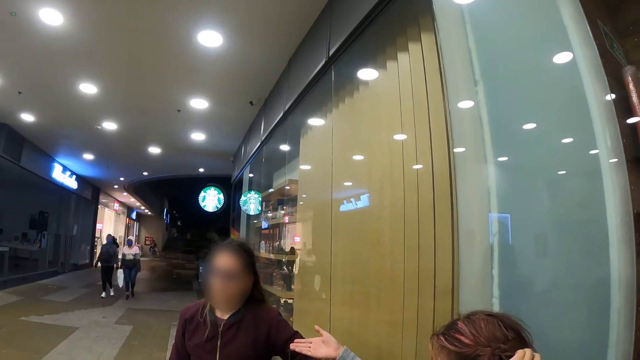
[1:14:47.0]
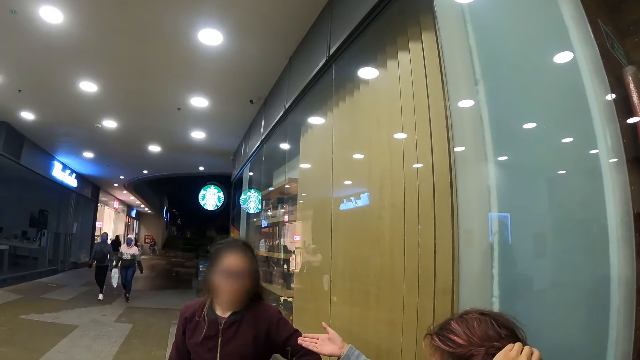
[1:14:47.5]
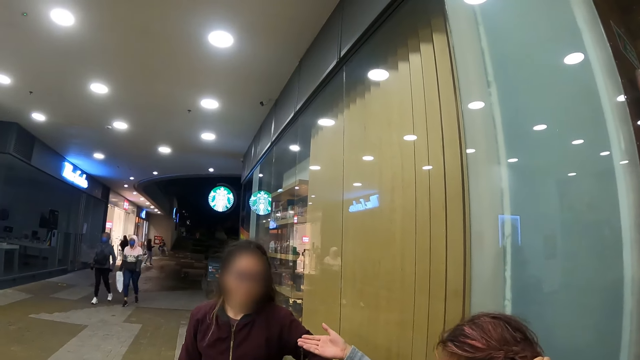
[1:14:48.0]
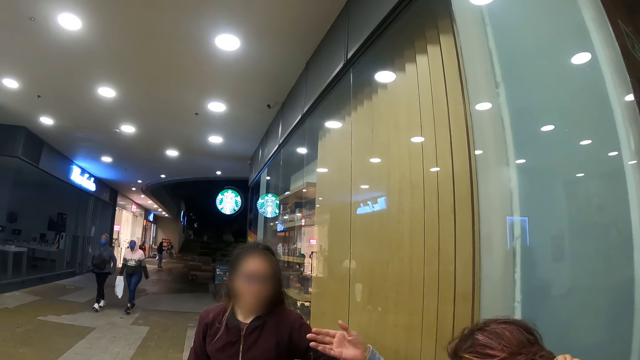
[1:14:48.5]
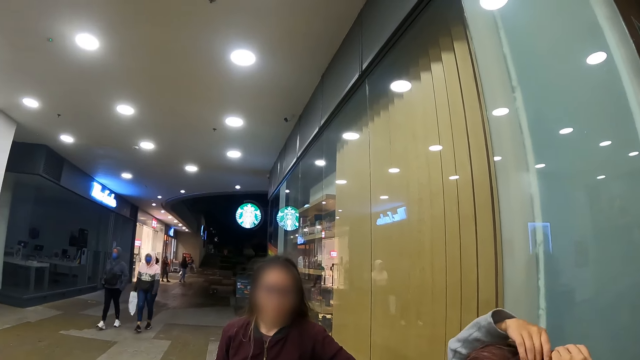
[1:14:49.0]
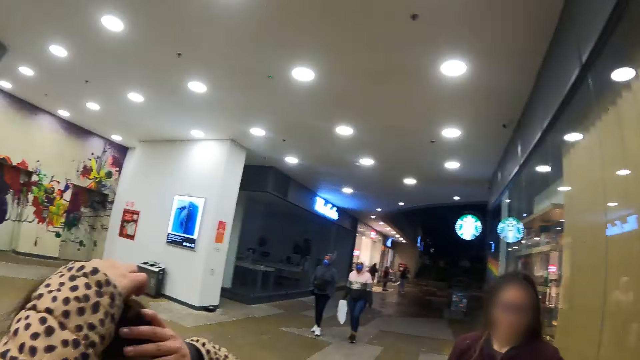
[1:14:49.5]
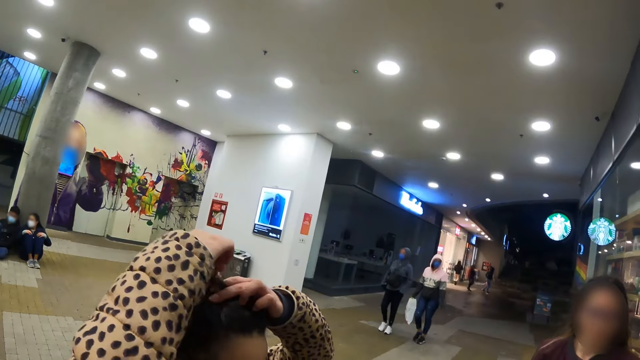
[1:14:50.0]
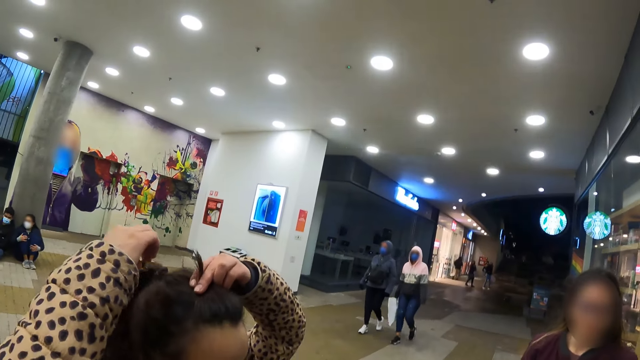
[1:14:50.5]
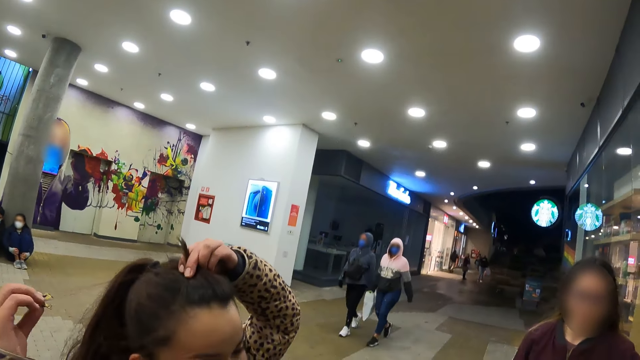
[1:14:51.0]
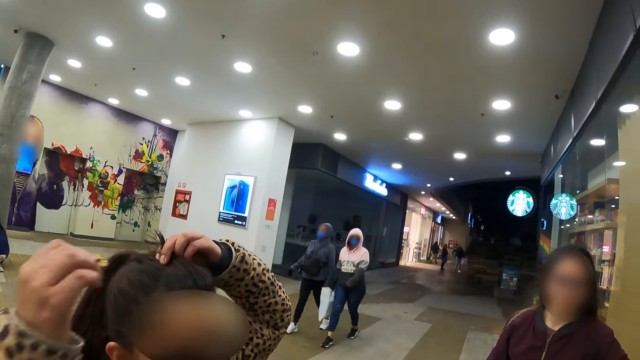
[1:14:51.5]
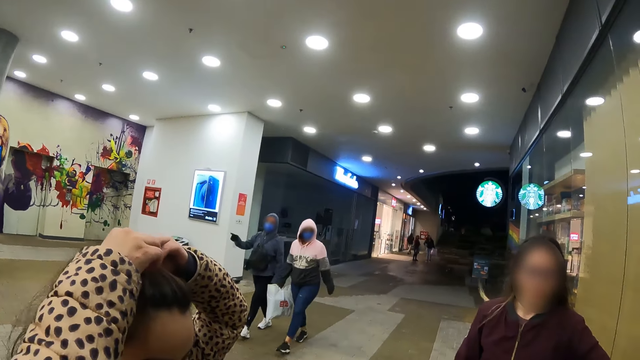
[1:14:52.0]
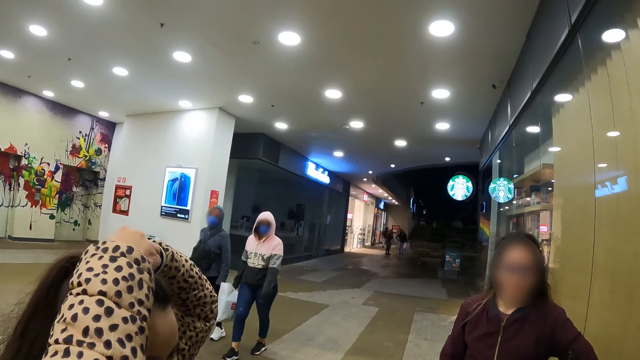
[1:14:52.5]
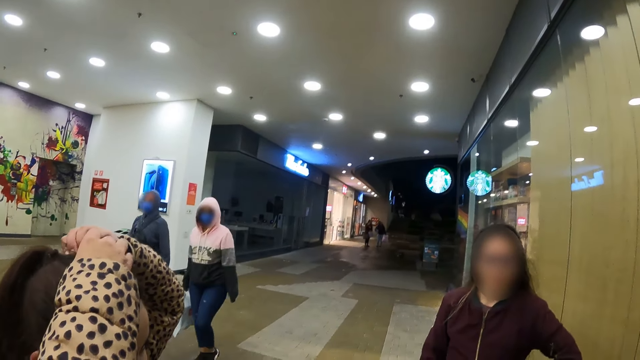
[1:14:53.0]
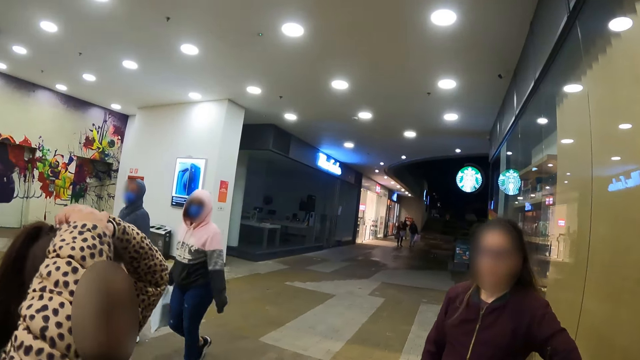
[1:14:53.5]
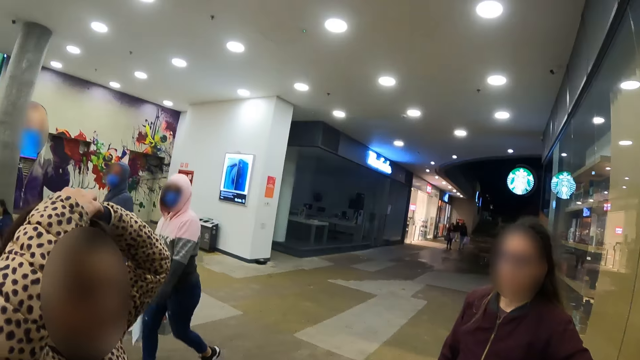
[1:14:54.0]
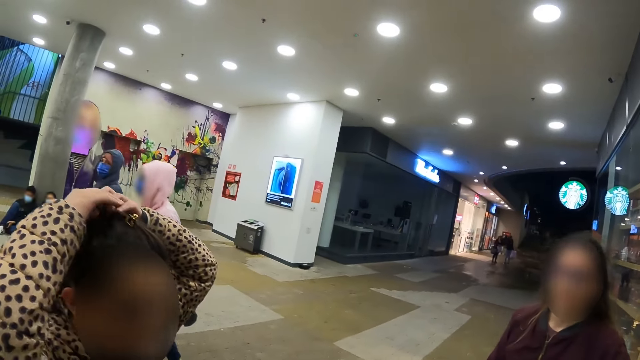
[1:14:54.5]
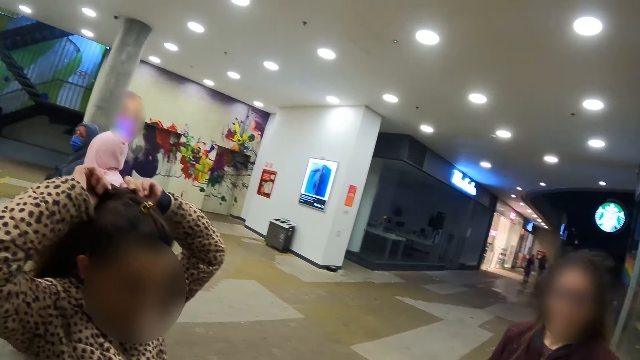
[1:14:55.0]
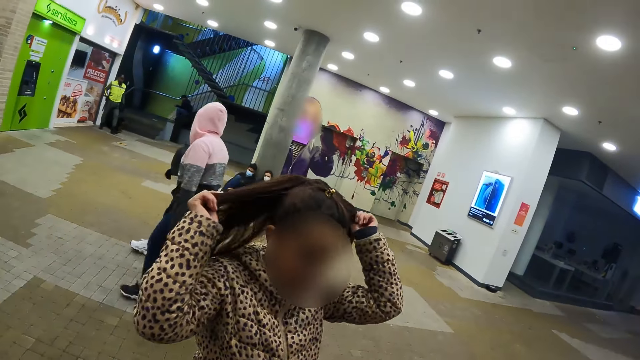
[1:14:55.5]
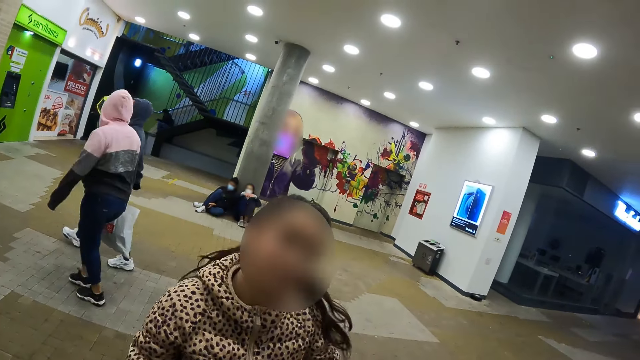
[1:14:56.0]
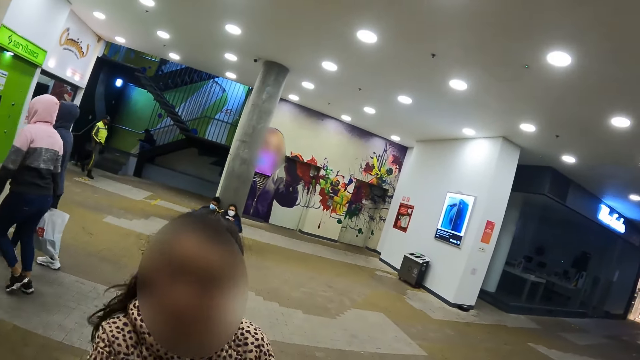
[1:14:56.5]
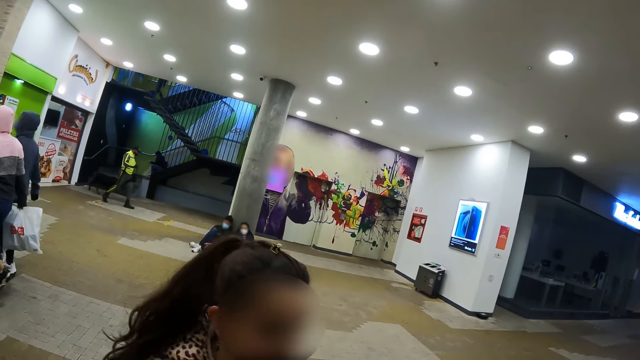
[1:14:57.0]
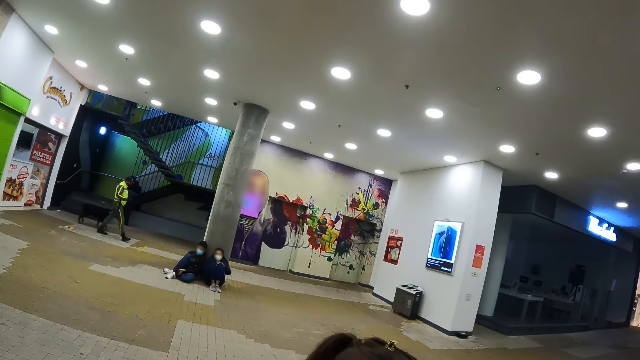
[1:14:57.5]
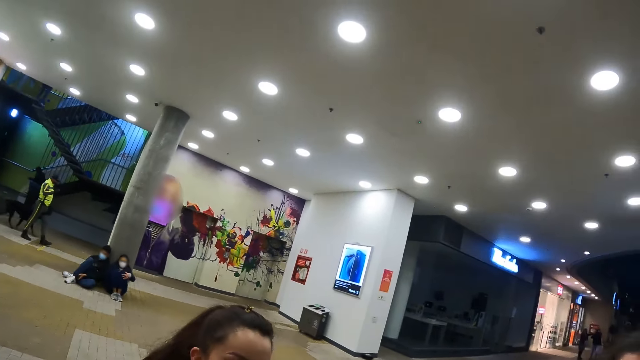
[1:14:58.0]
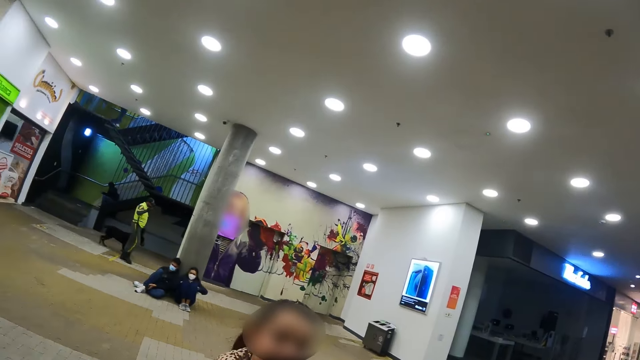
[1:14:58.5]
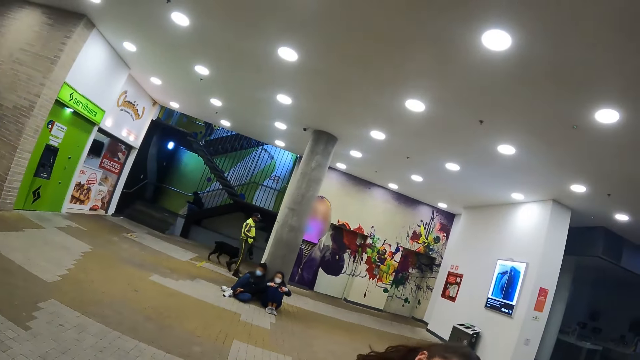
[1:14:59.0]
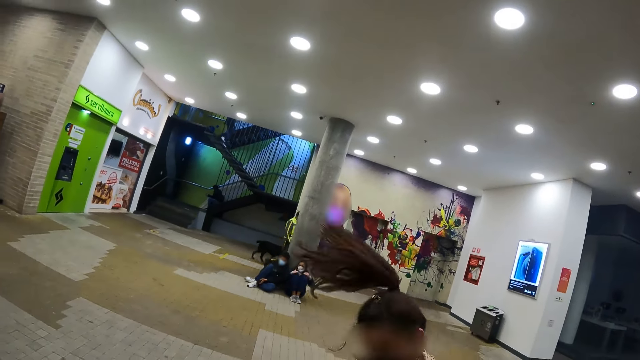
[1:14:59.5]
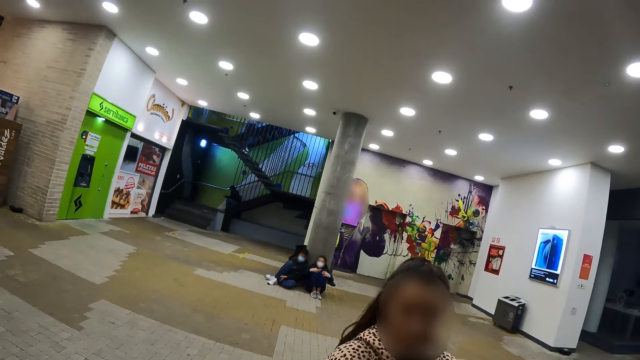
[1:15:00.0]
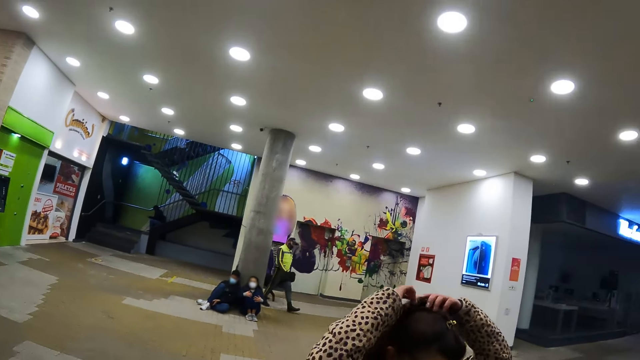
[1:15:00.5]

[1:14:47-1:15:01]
A woman nods her head. Another woman ties her hair, dances, and shakes her head.

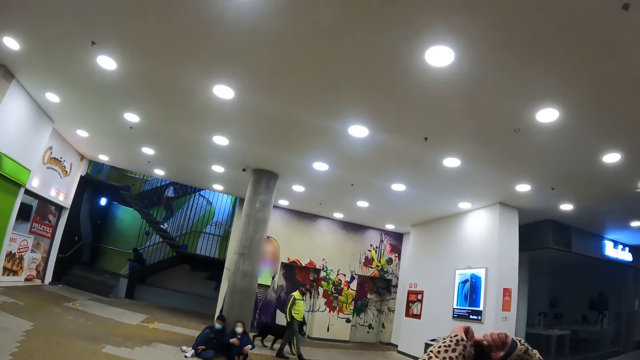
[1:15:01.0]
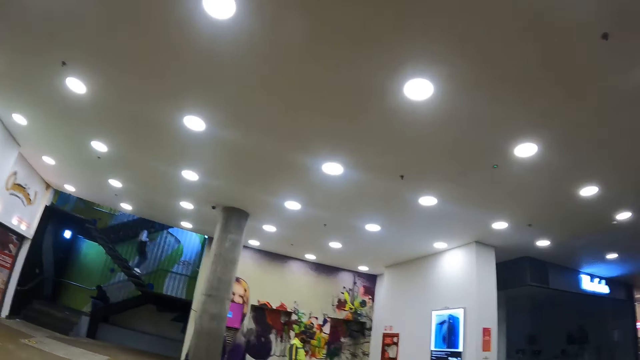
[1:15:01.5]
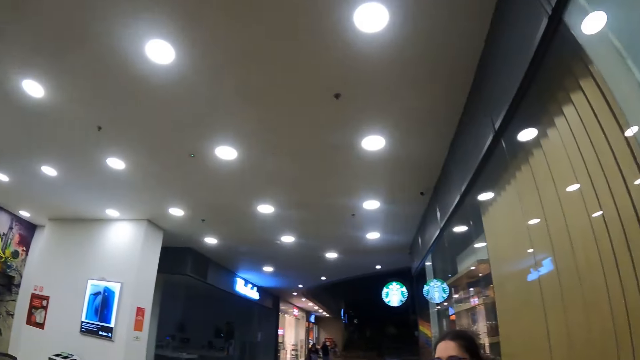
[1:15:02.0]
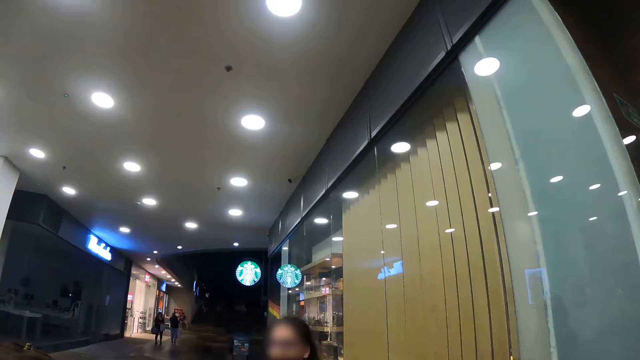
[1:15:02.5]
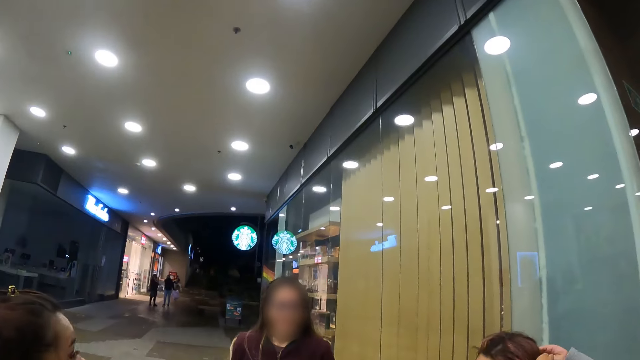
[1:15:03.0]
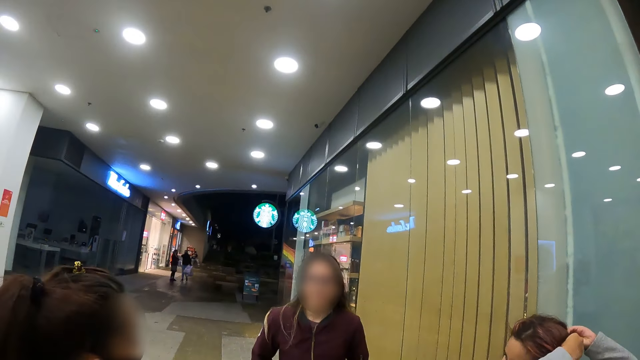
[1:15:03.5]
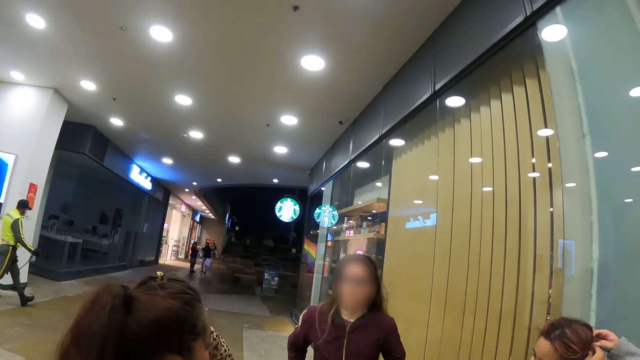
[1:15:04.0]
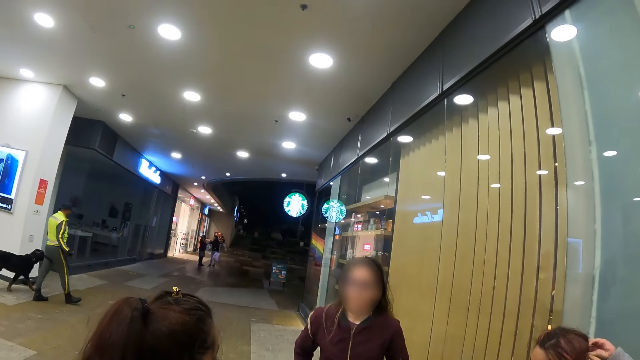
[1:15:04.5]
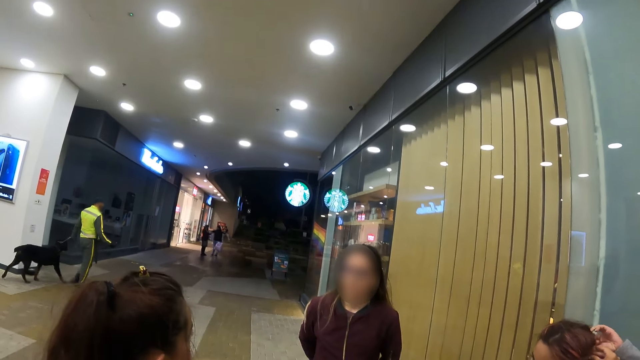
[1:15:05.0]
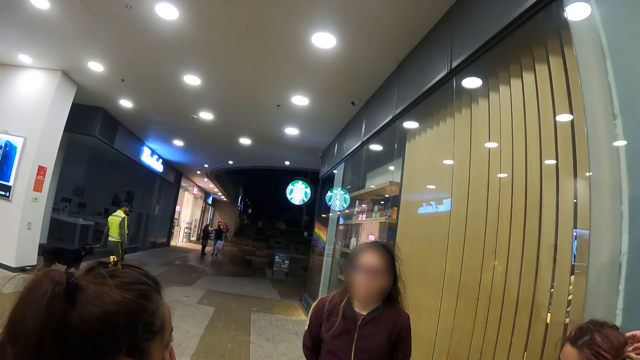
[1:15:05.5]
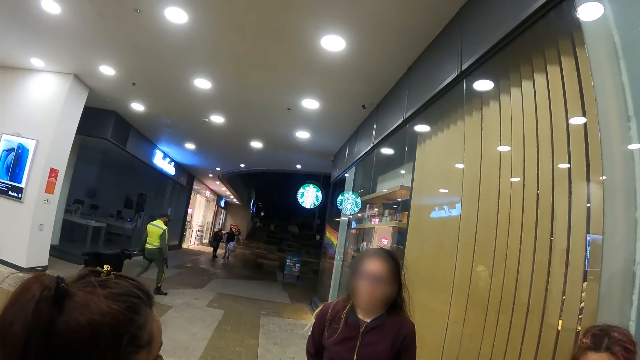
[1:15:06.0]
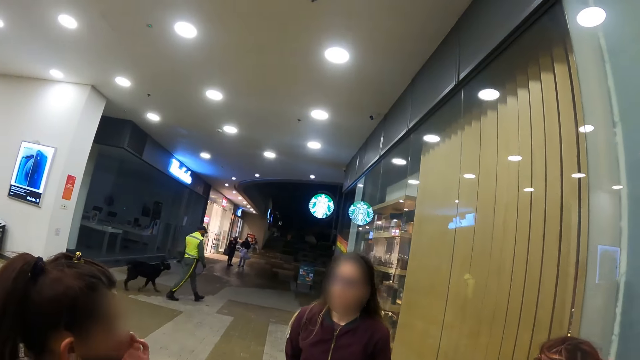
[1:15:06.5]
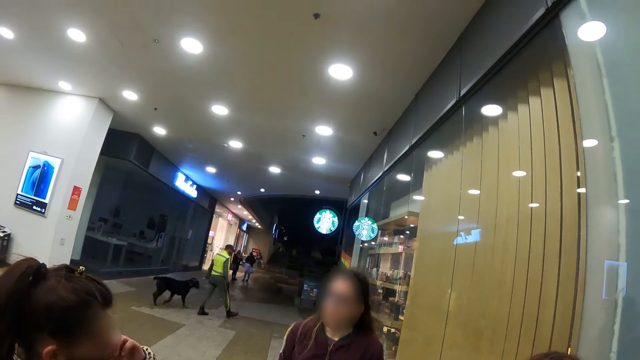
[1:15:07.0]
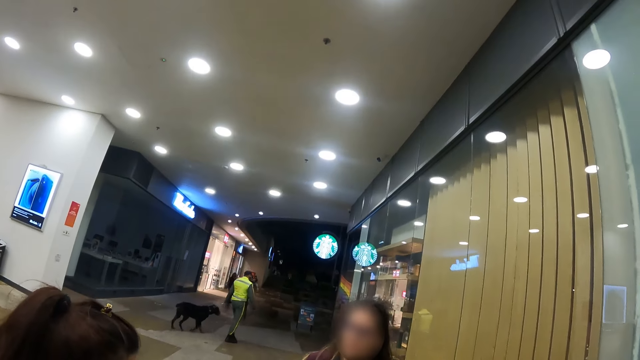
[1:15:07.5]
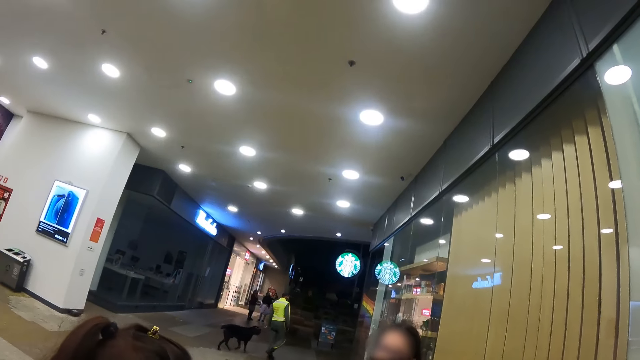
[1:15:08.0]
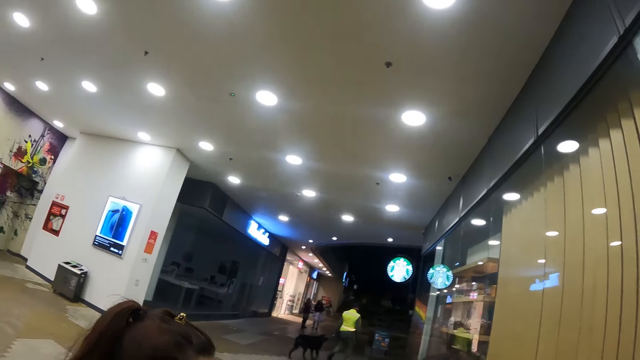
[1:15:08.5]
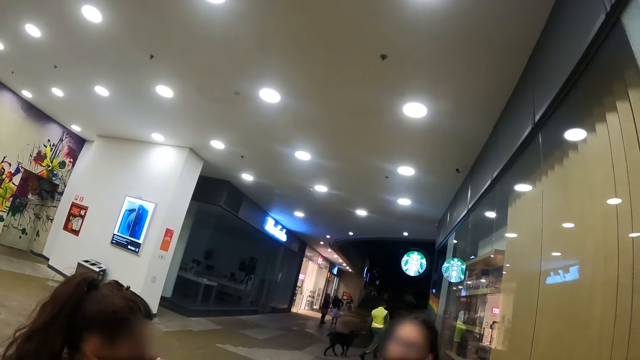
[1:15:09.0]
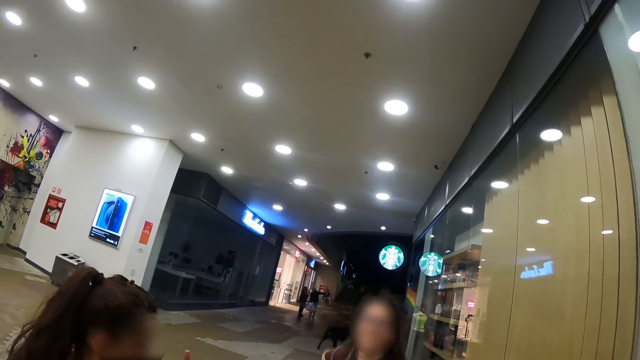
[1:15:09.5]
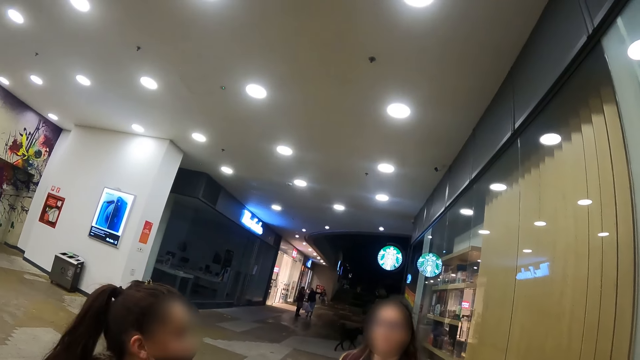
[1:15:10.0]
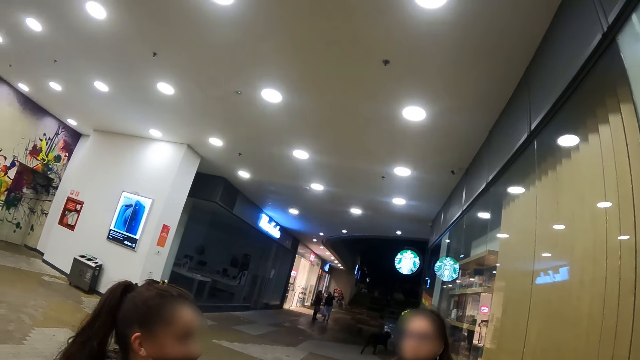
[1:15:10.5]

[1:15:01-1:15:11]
The camera wearer looks around.
